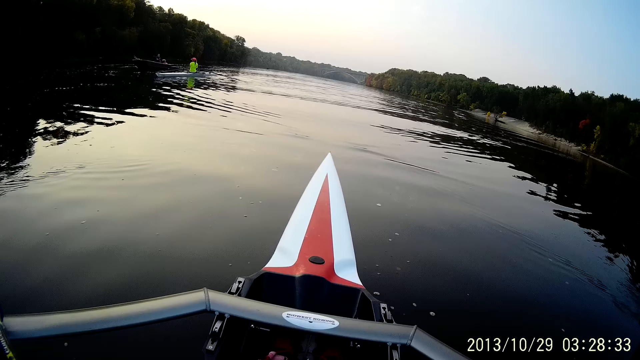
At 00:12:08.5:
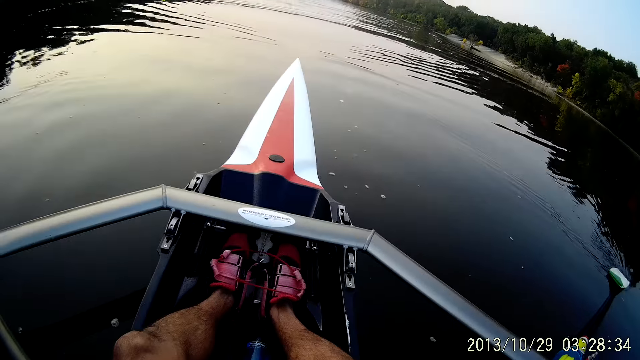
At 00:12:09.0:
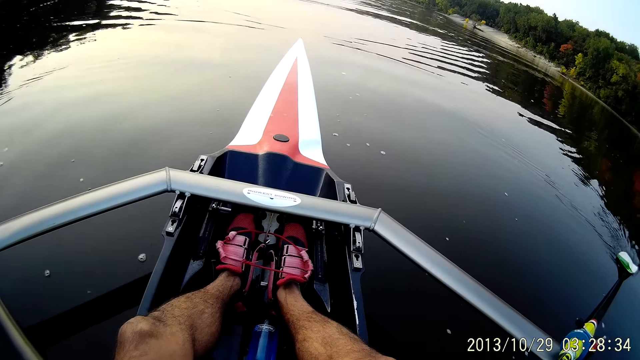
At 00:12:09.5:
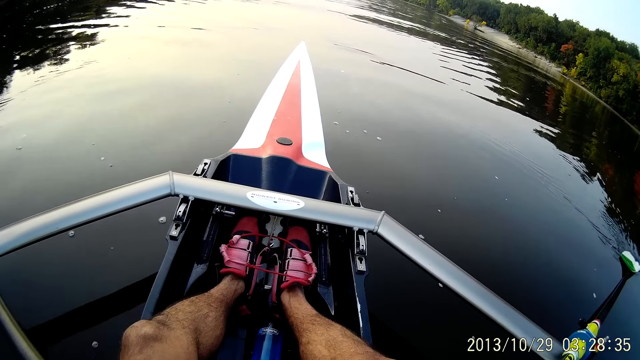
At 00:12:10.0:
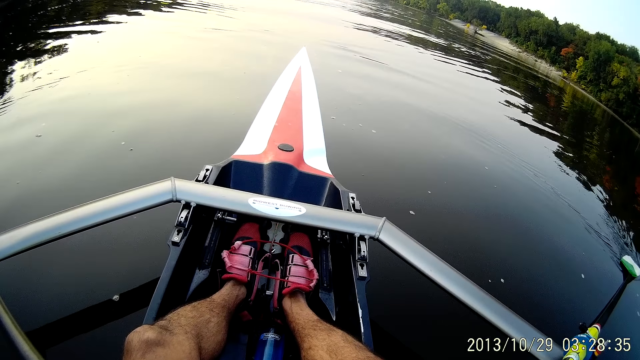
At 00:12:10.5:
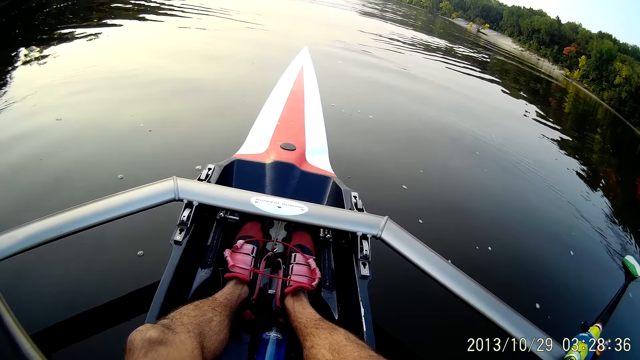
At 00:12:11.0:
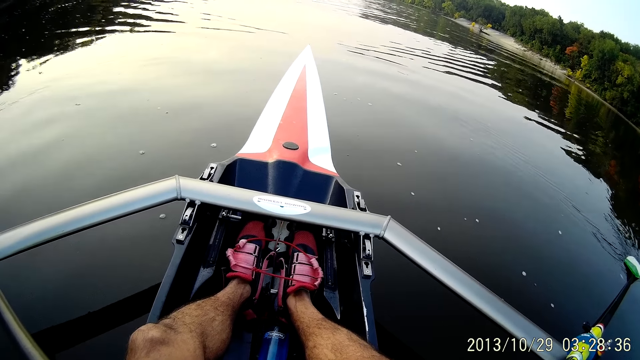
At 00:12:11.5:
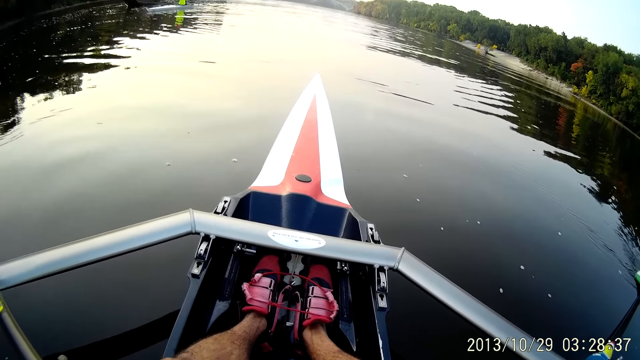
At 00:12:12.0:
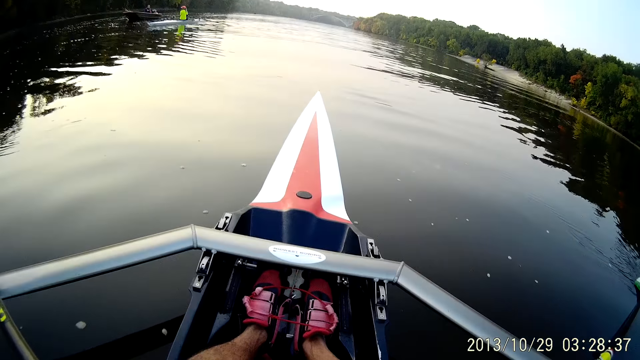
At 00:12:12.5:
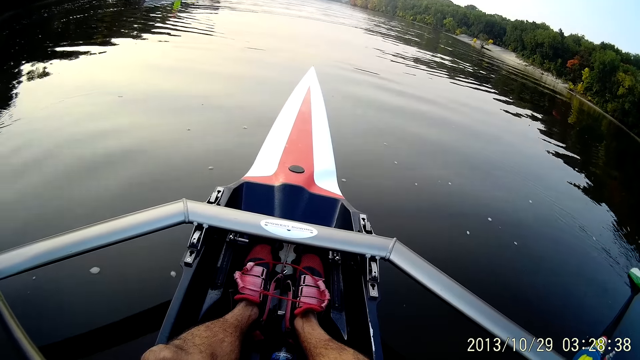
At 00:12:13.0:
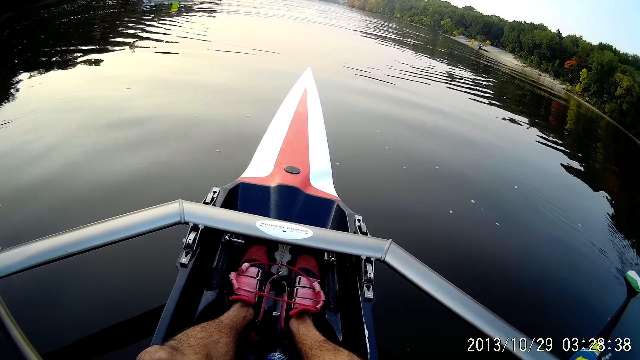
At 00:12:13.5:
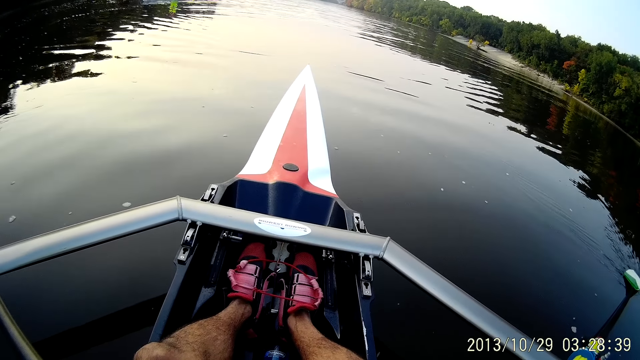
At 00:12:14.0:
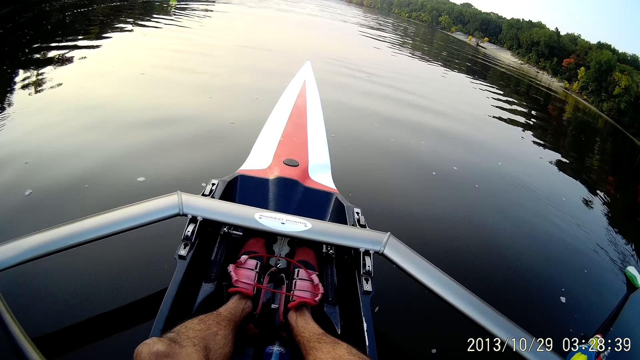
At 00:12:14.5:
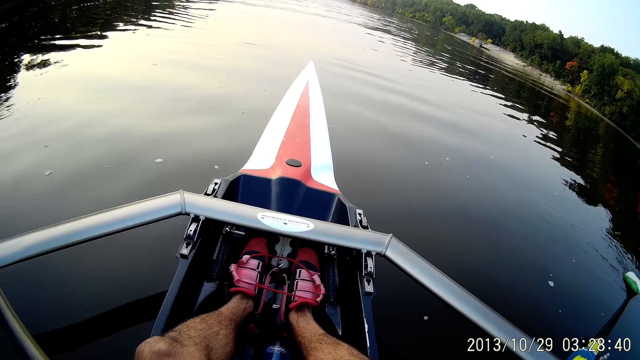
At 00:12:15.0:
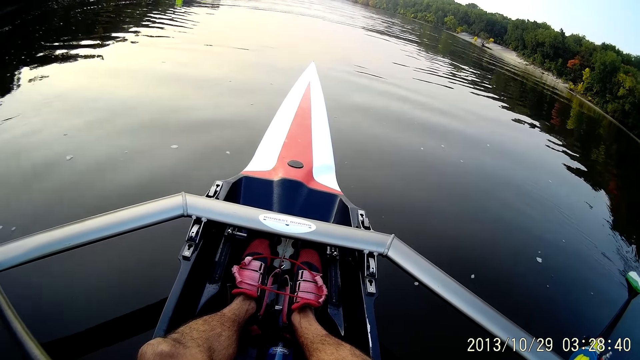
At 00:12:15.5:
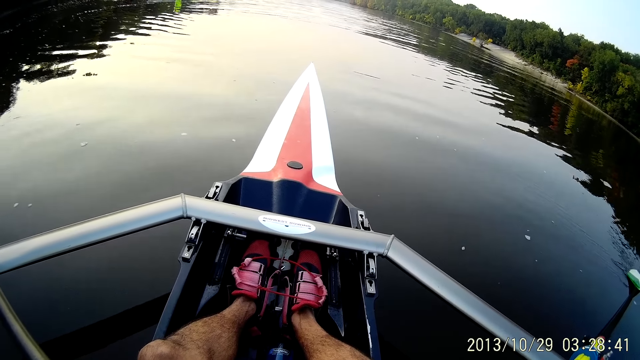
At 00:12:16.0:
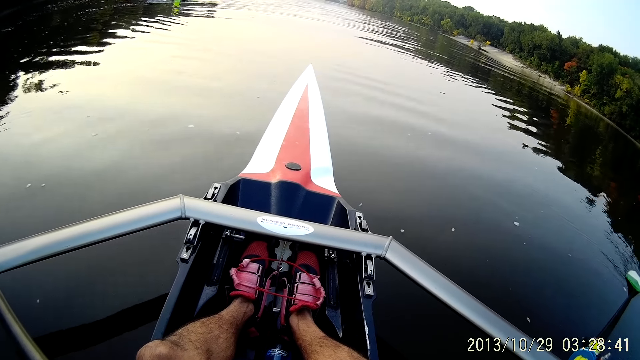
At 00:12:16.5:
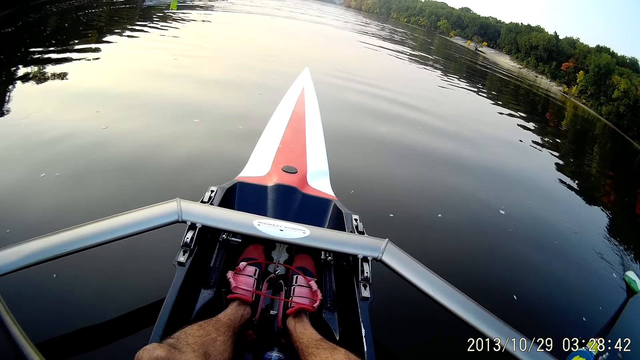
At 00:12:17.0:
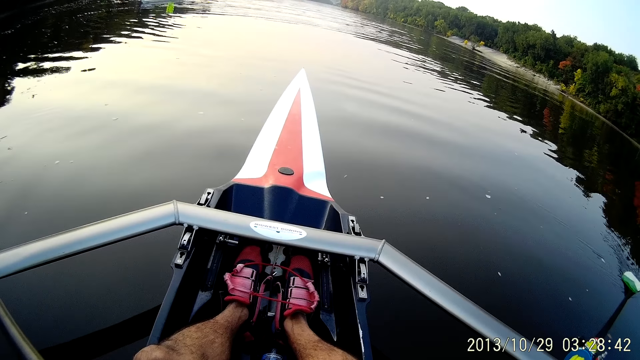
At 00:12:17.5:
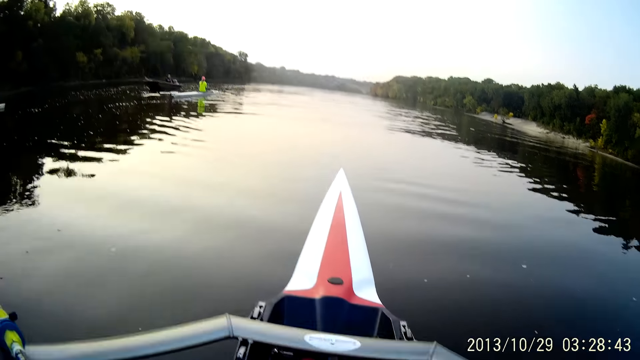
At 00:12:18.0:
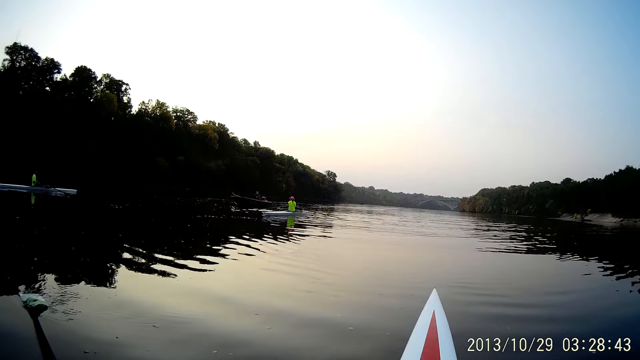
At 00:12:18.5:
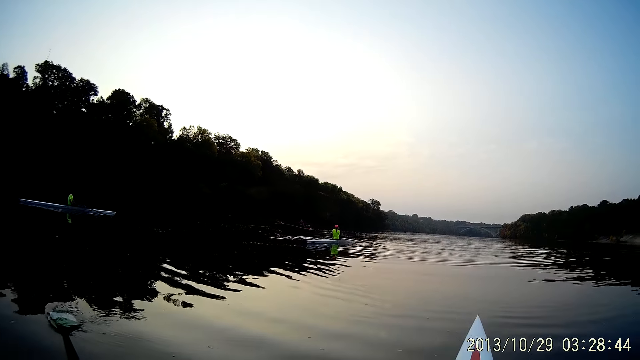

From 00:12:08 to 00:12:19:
The camera wearer looks at his shoes.

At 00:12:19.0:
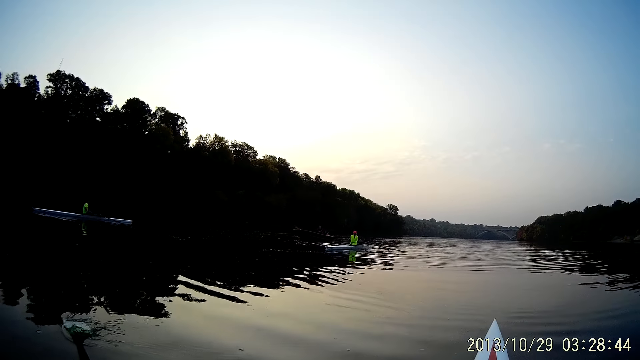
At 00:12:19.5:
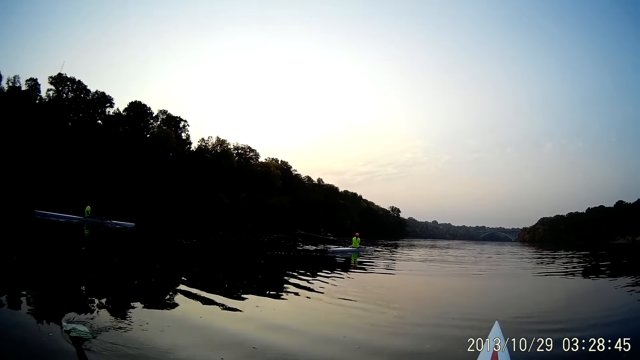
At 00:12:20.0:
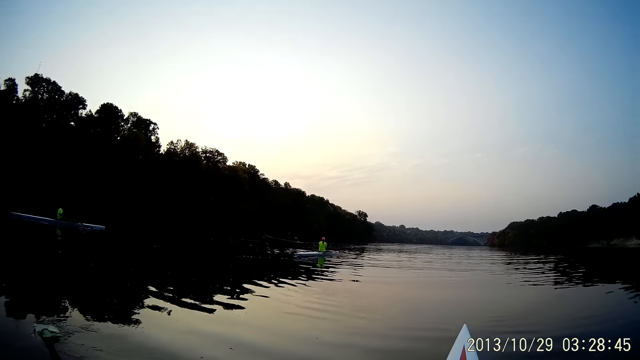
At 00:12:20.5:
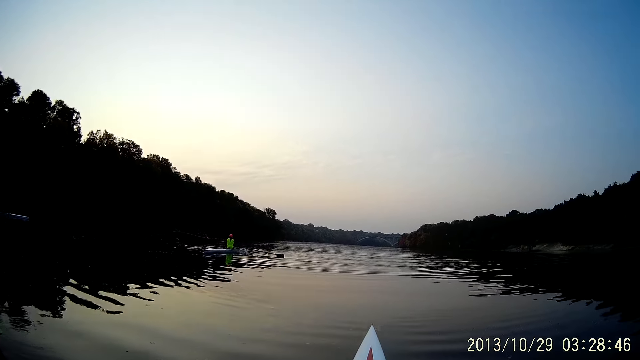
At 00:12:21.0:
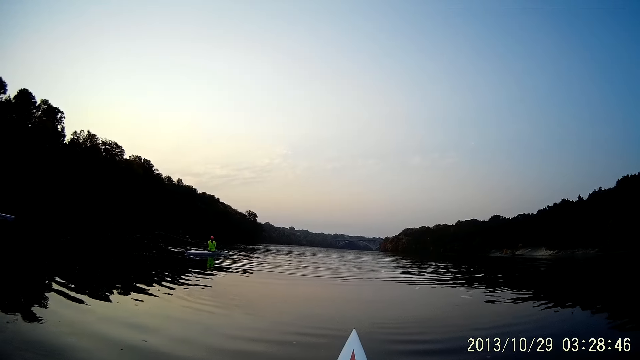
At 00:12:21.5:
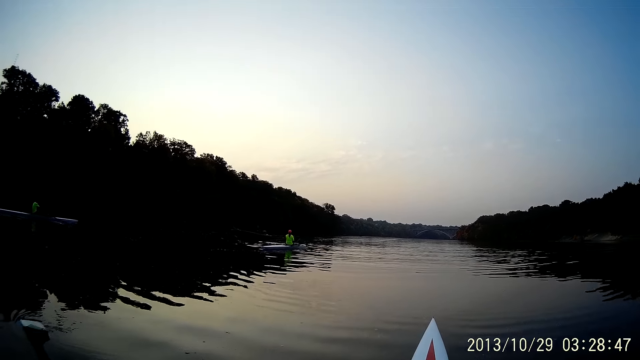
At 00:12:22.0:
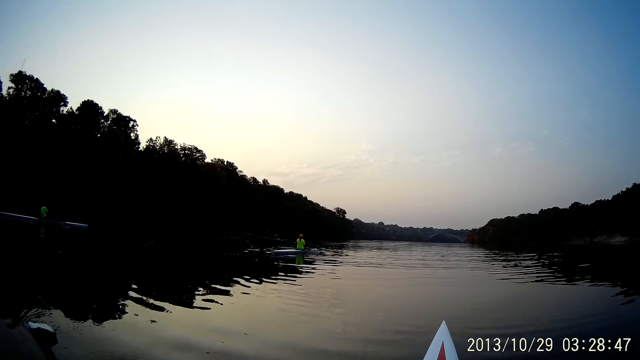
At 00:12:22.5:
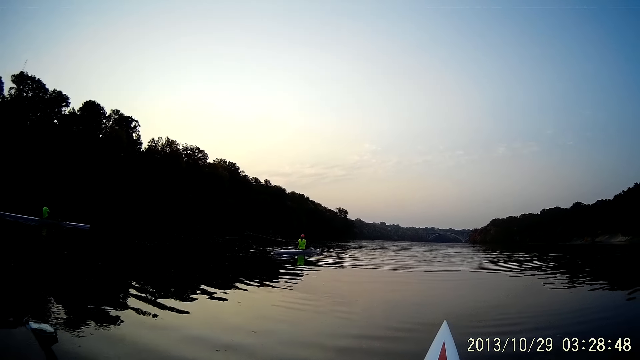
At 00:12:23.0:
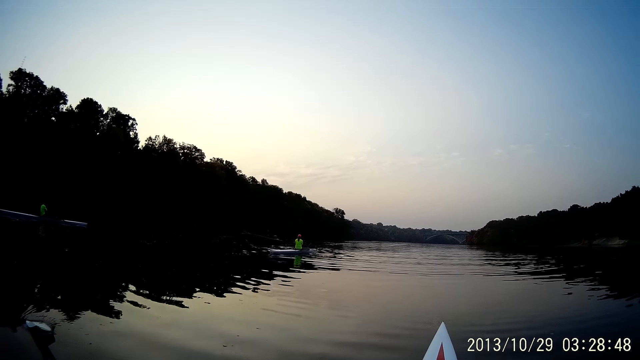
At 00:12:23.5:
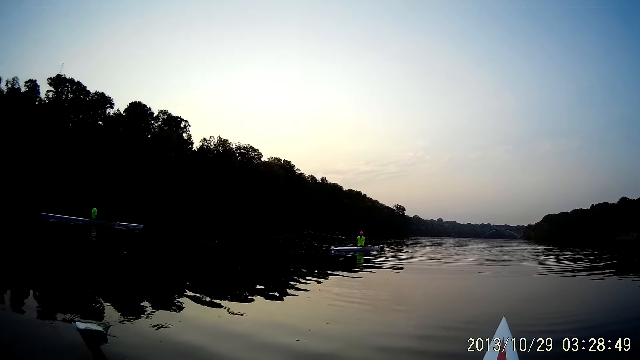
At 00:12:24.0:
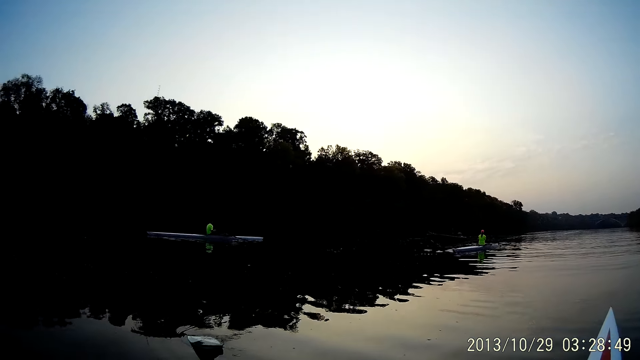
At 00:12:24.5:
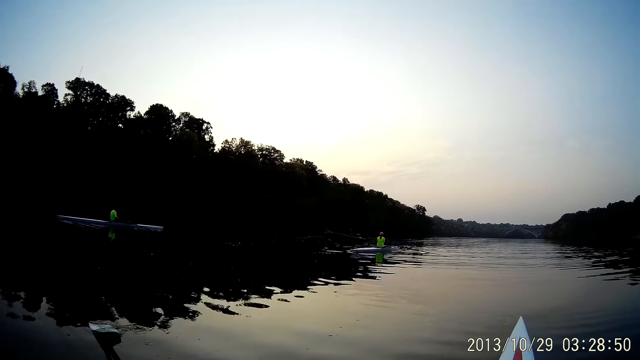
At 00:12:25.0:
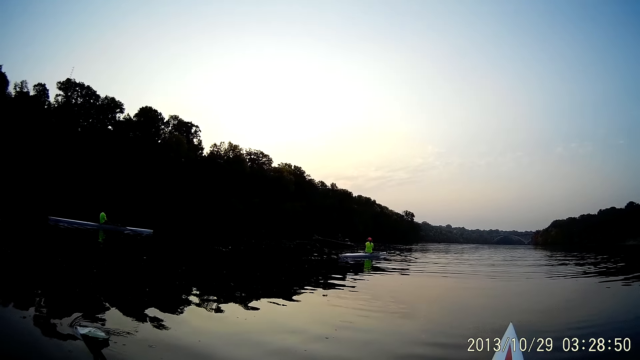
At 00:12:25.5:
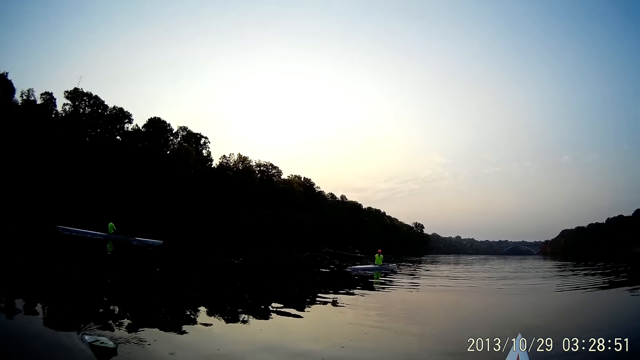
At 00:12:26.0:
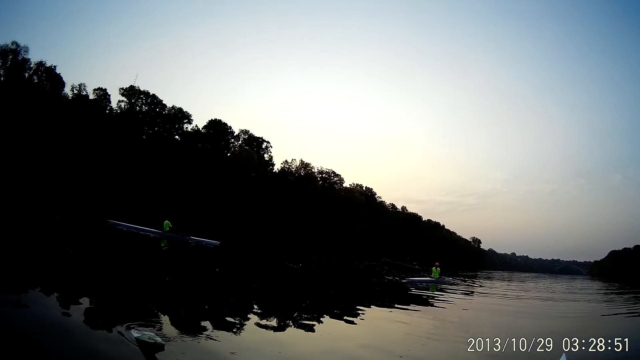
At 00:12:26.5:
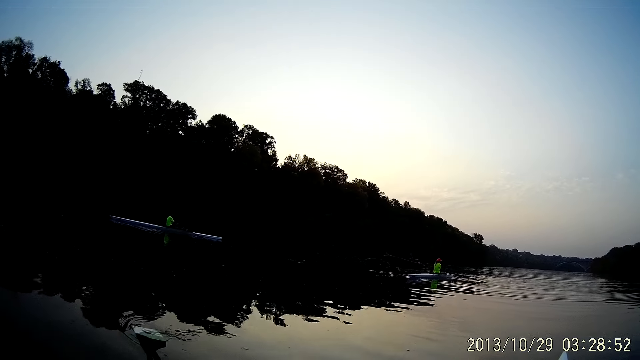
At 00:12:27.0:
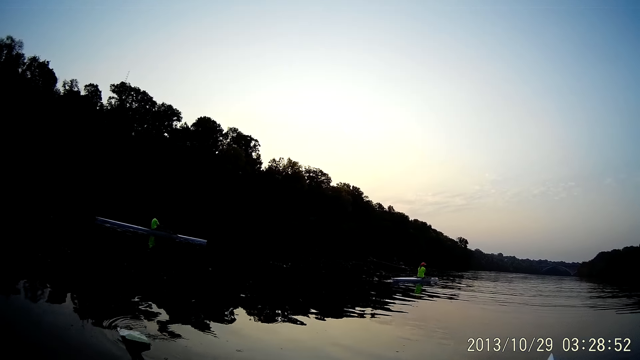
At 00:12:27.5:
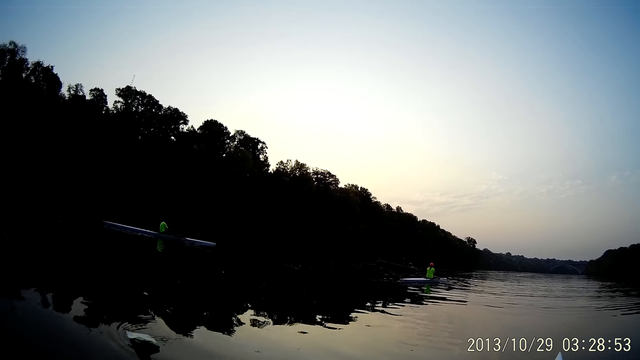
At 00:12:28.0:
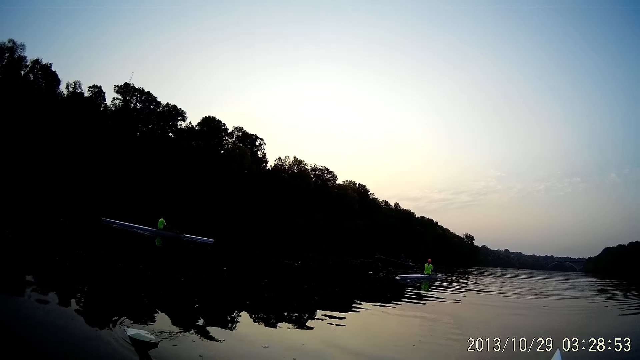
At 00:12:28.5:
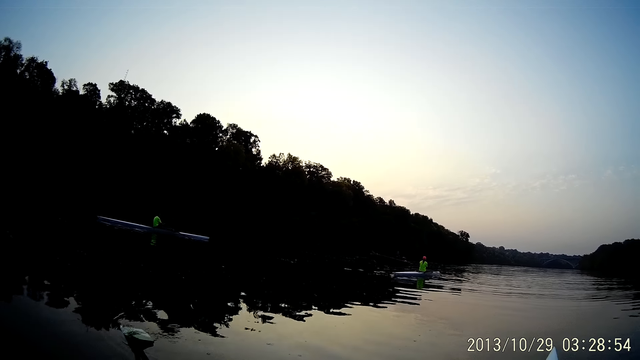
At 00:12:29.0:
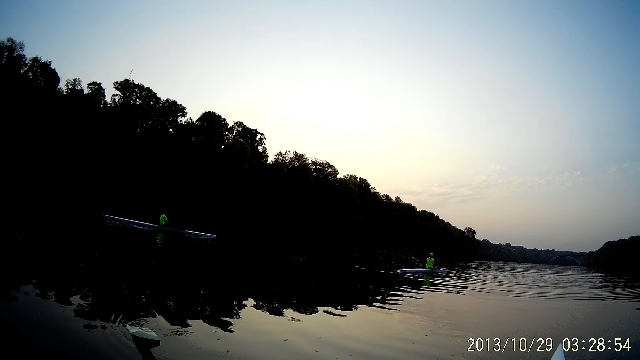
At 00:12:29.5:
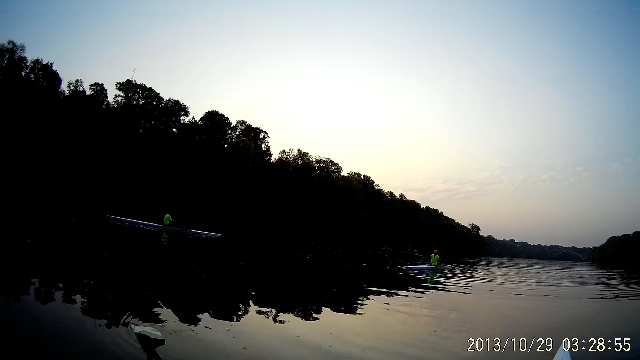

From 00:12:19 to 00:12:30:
The camera wearer looks at a man.
